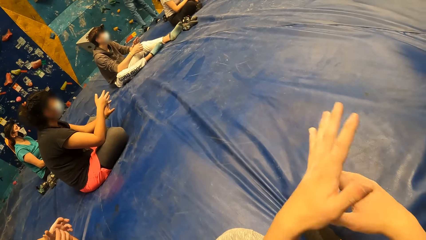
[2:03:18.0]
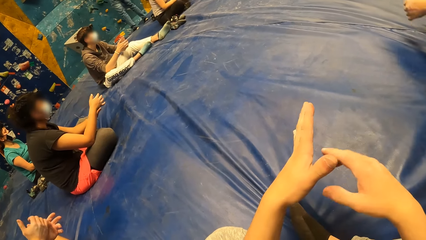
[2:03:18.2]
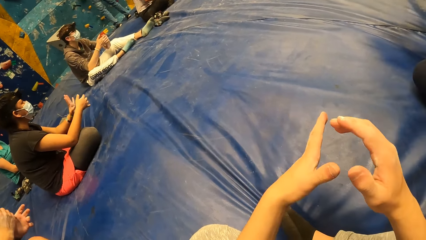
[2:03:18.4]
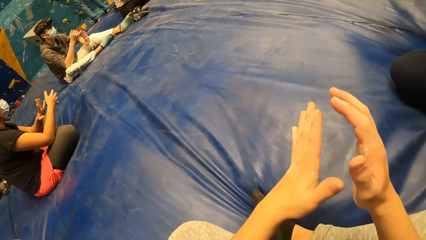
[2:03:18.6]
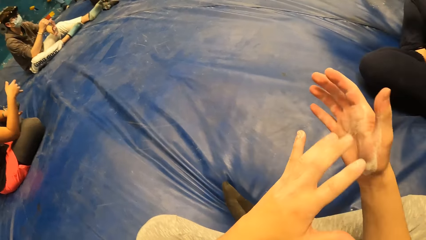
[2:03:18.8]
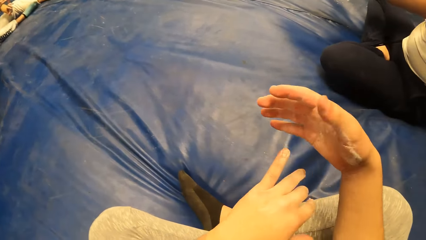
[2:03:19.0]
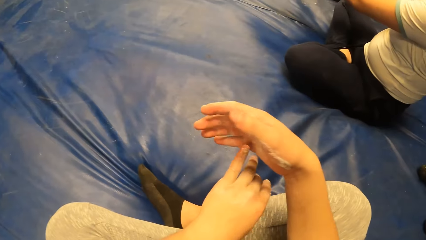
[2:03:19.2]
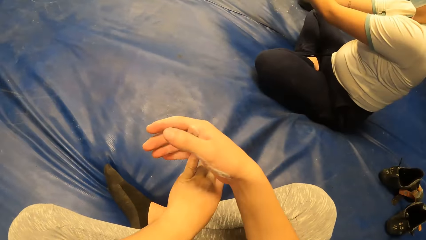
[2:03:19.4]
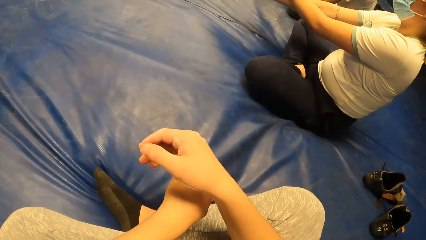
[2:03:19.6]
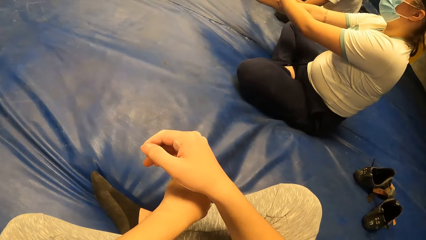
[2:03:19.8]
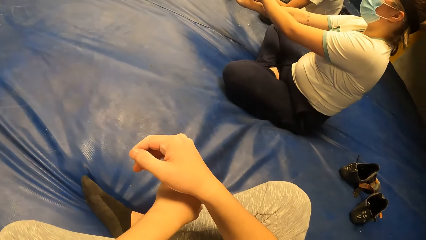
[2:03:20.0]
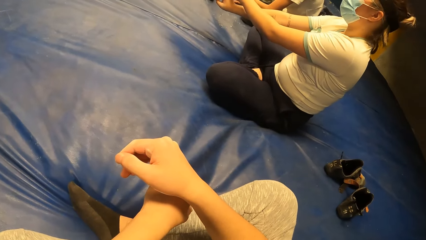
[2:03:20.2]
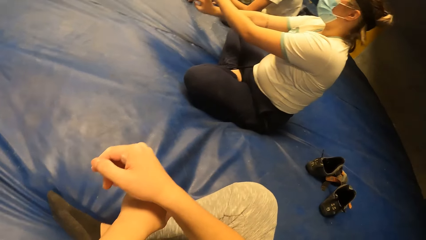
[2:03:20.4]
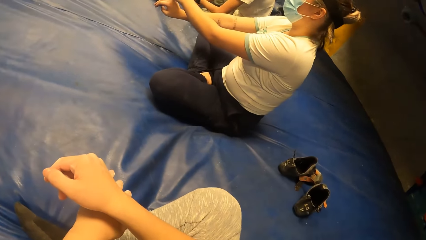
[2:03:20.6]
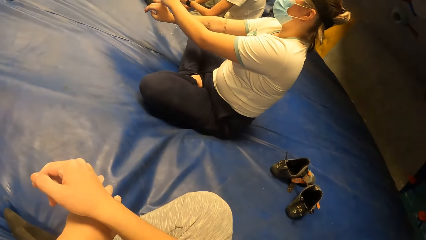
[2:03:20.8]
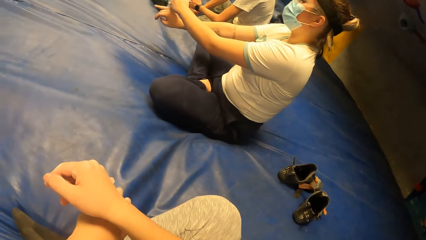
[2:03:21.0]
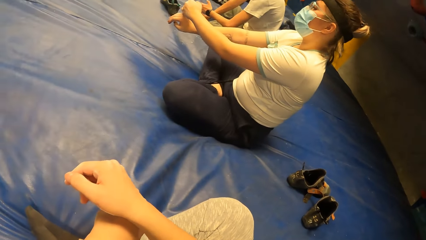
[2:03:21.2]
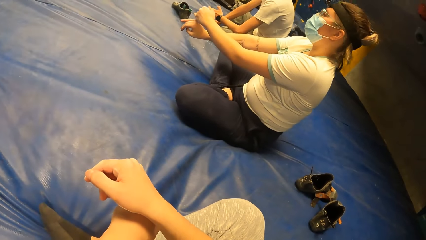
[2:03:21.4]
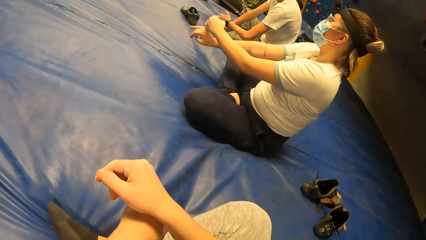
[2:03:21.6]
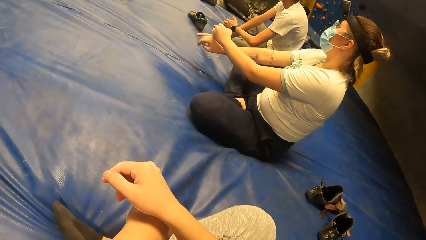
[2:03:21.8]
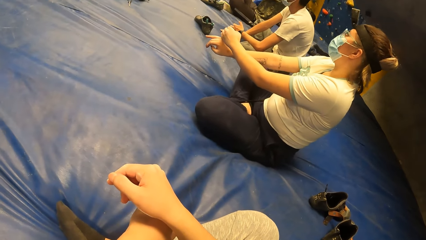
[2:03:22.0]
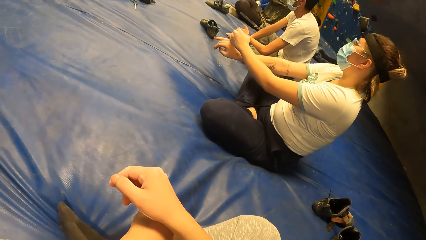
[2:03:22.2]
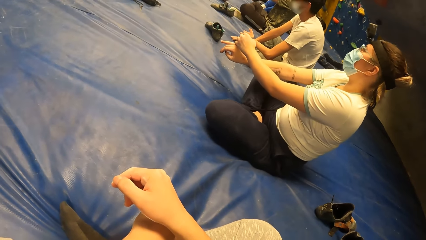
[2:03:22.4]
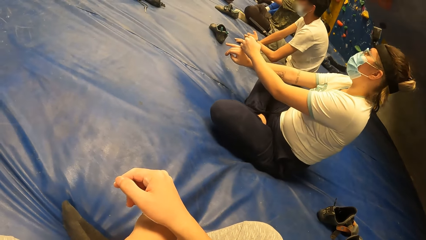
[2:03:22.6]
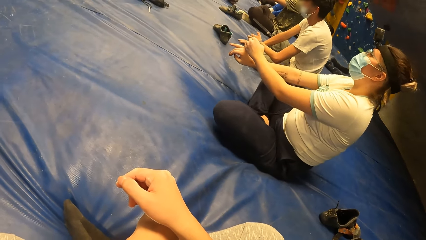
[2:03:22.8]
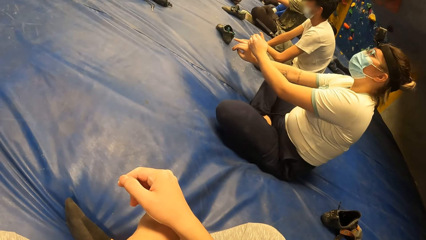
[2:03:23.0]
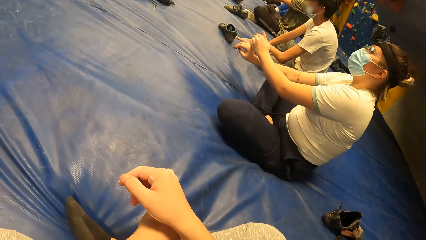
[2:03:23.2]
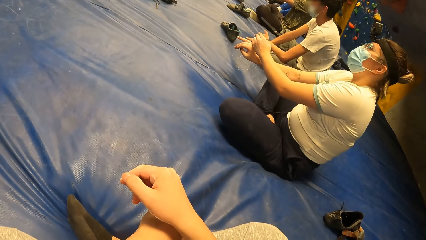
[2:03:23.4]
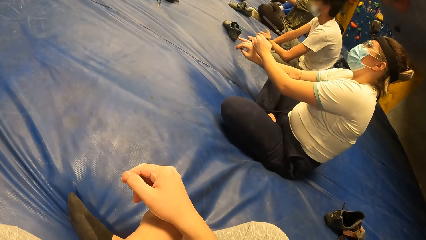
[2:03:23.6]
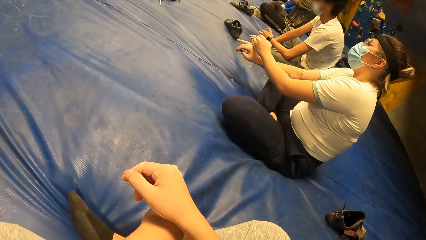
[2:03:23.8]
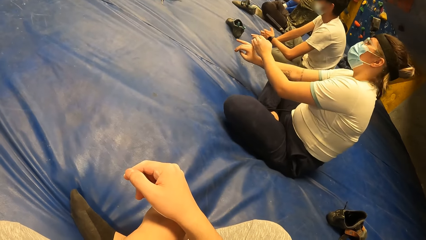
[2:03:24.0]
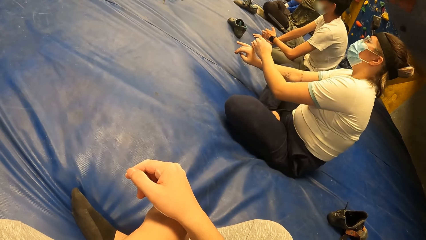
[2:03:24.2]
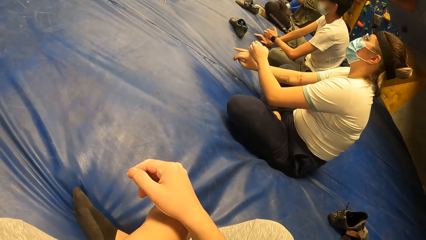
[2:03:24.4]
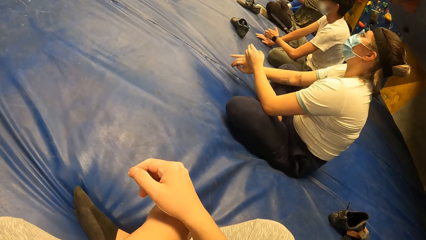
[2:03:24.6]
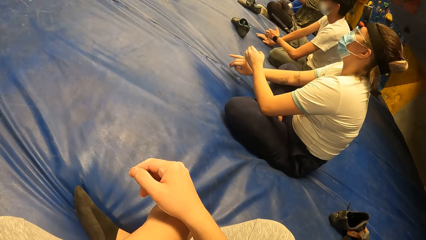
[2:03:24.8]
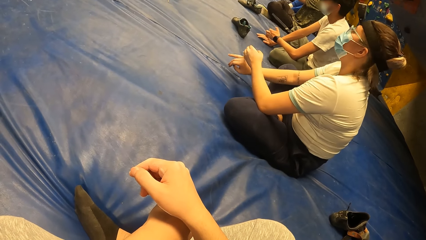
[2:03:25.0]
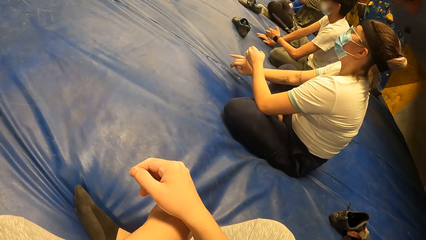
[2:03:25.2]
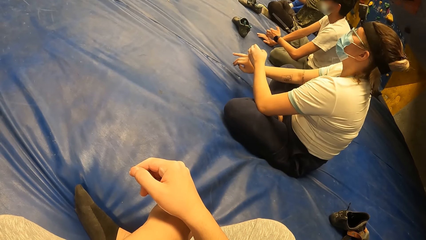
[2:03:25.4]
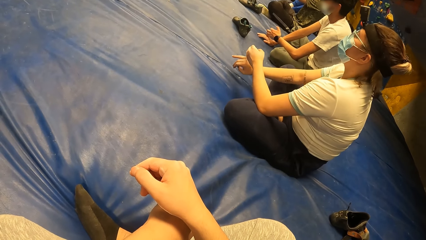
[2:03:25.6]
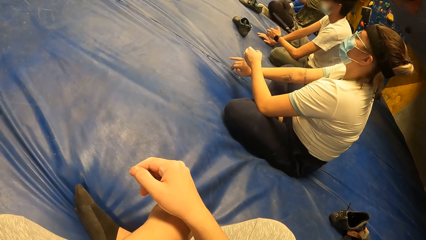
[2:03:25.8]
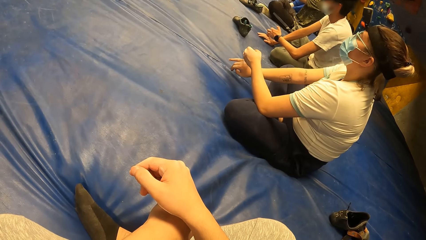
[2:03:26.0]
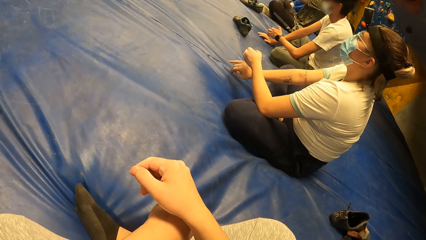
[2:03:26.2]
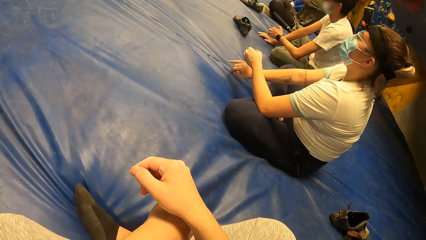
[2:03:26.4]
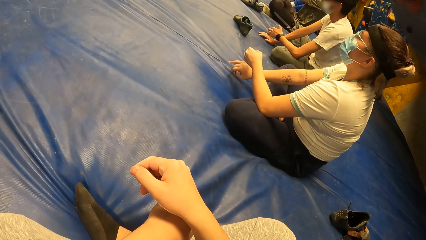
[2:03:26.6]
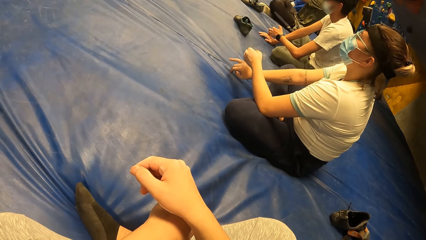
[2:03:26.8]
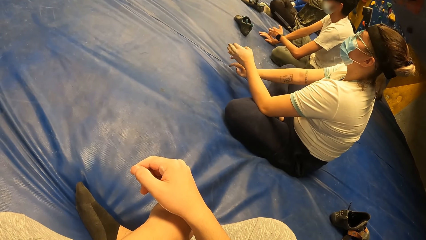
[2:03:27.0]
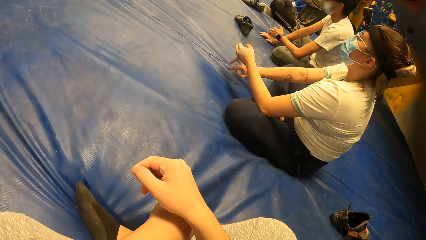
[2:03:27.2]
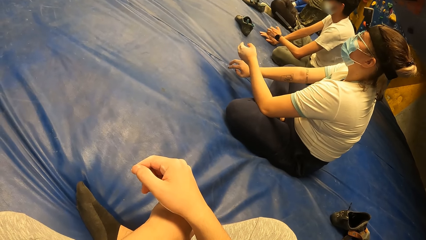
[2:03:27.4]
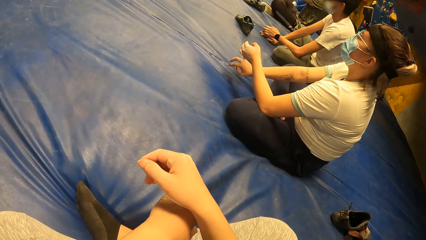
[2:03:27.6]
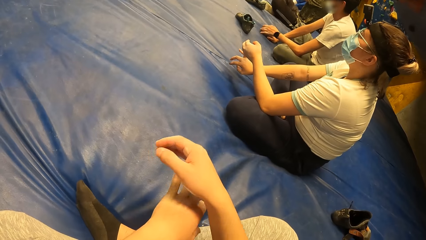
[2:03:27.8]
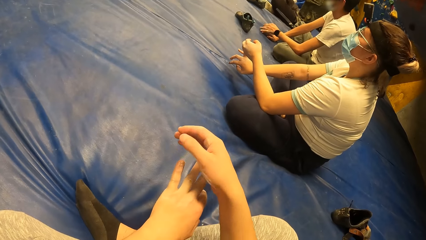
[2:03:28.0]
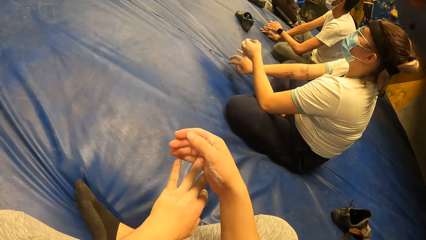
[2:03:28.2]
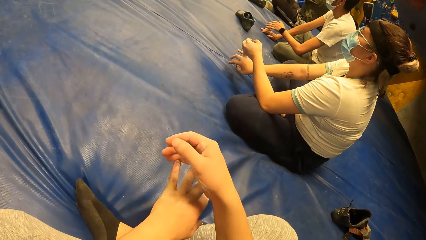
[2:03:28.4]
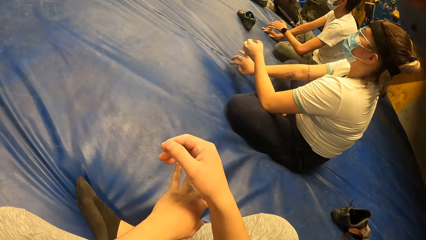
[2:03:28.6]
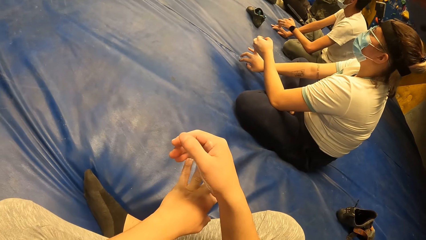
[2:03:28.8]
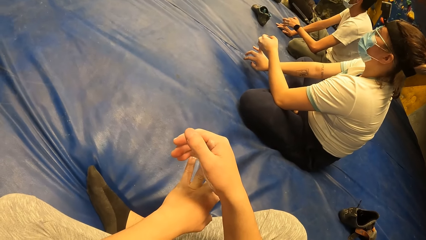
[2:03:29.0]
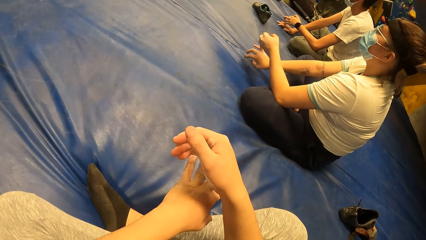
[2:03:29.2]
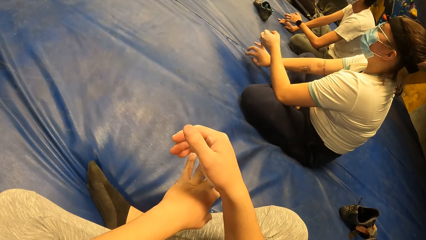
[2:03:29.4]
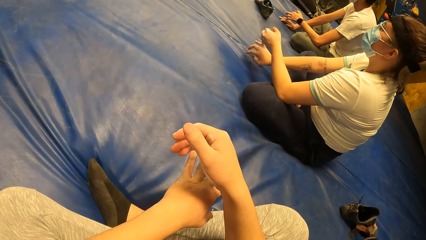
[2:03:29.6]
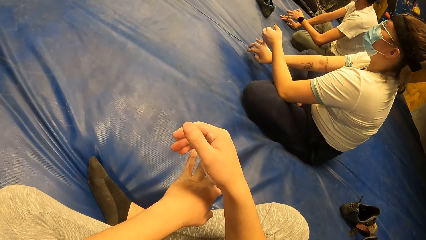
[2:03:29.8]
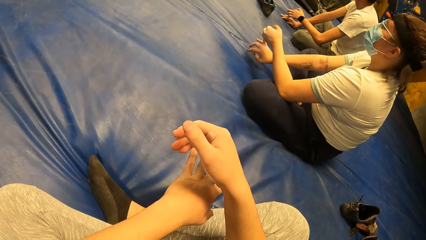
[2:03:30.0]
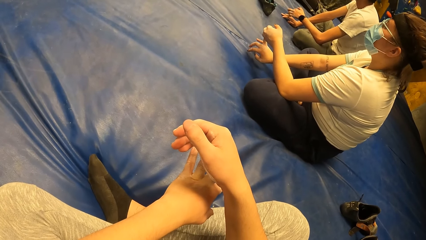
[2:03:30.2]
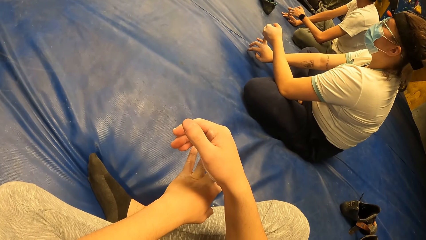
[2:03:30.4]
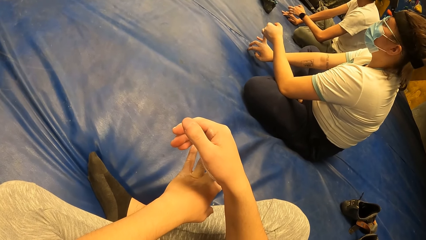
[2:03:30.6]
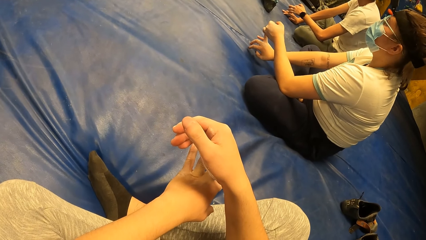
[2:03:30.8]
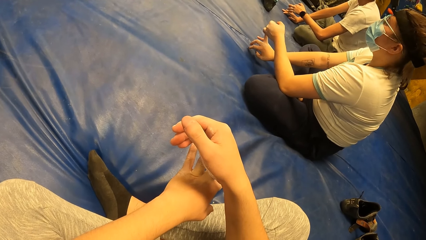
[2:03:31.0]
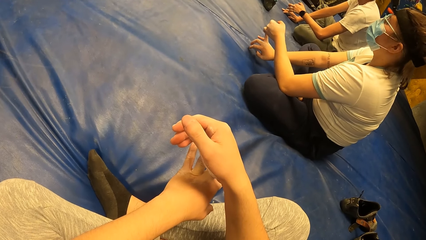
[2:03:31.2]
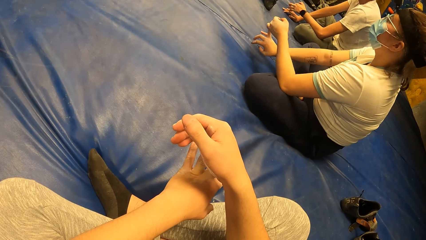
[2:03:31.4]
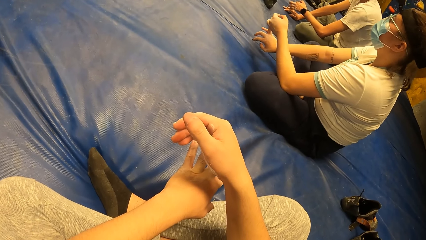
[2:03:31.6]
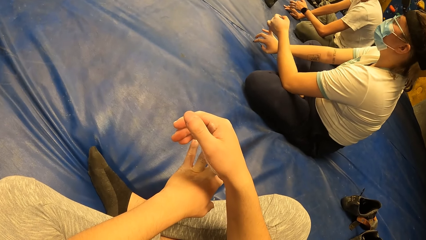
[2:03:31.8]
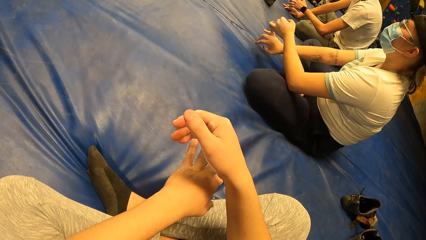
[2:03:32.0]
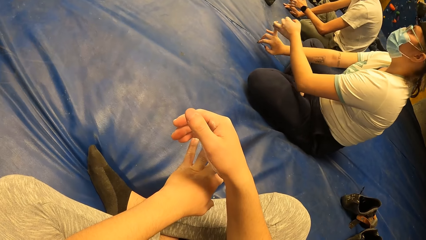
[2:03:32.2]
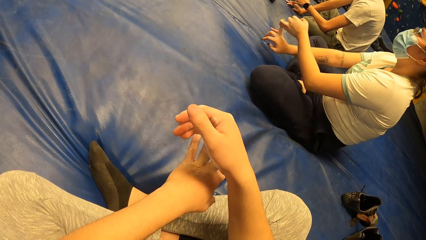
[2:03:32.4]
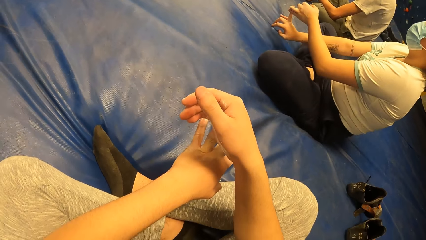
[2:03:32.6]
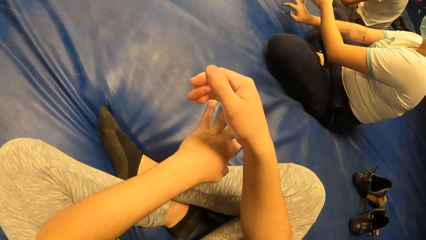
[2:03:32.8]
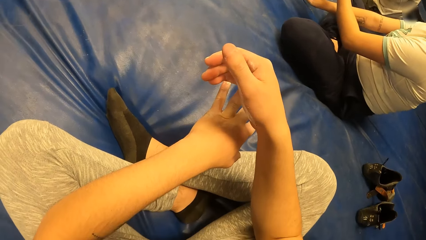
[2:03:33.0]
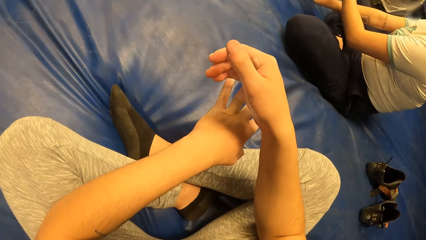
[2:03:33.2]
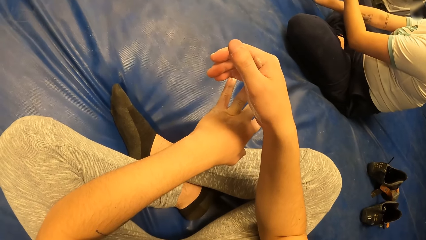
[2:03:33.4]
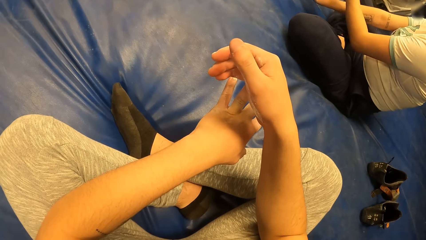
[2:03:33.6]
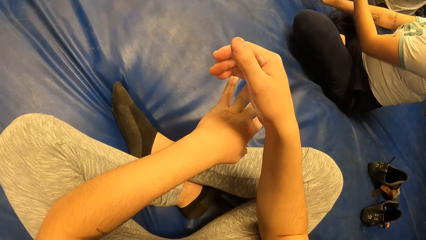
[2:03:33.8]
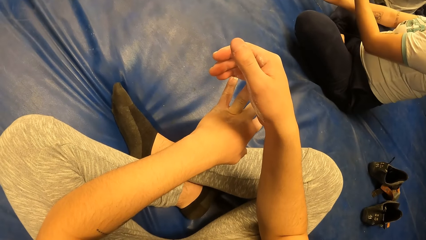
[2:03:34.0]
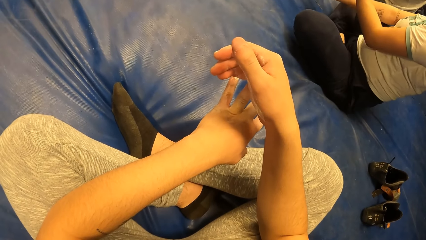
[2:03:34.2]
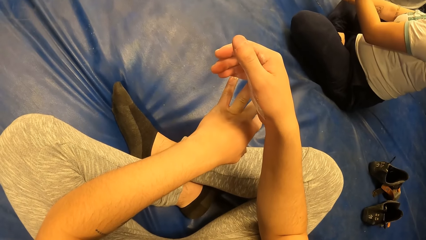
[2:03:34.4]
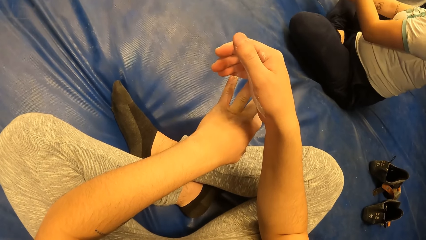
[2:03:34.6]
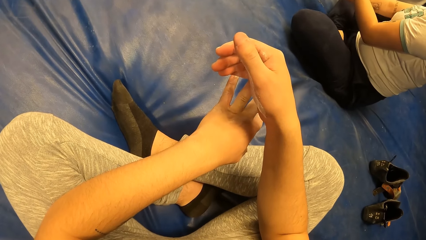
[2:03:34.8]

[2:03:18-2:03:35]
A woman adjusts her hands. The camera wearer does a hand gesture and adjusts his hands. He adjusts his hands again. He holds the fingers. He looks at another woman. He adjusts his hands. The other woman adjusts herself.
